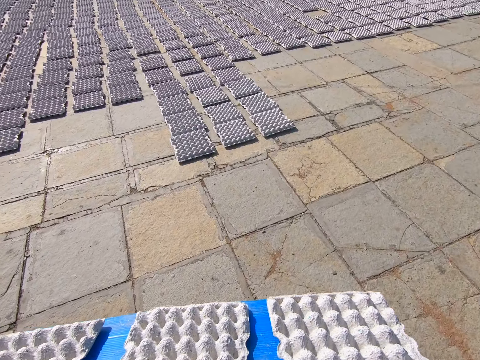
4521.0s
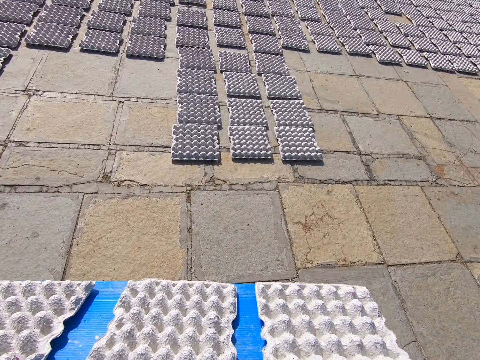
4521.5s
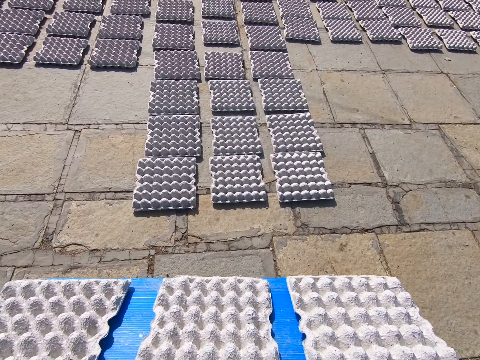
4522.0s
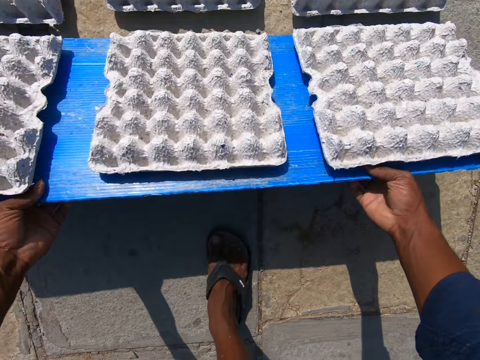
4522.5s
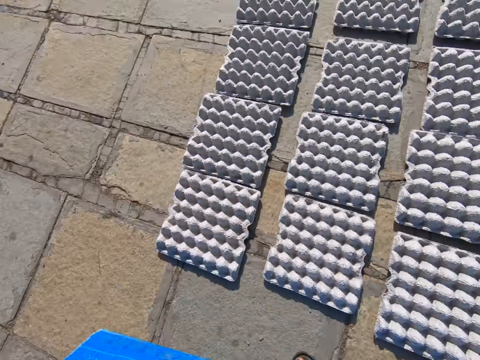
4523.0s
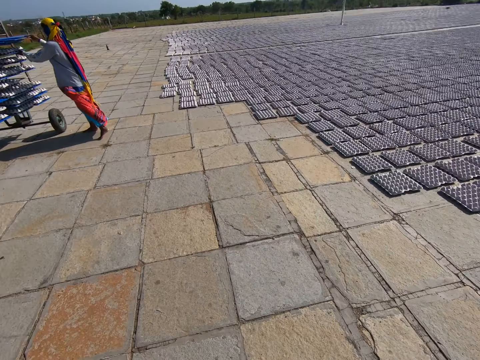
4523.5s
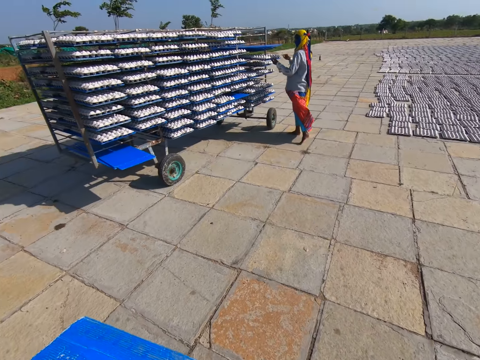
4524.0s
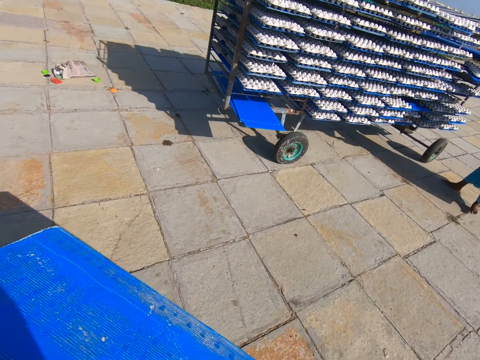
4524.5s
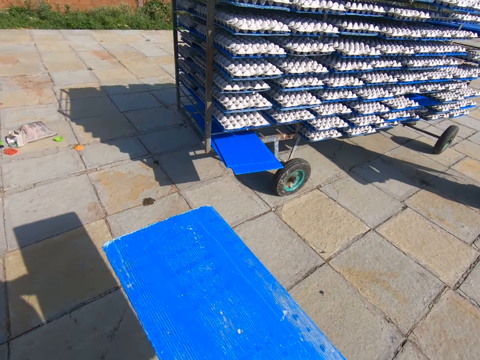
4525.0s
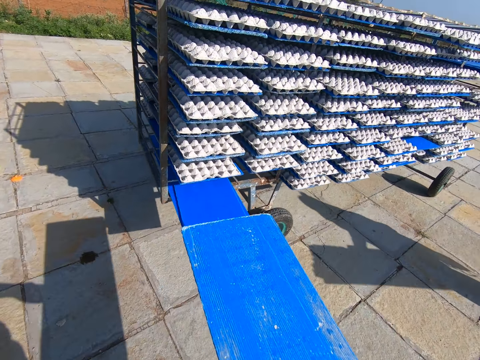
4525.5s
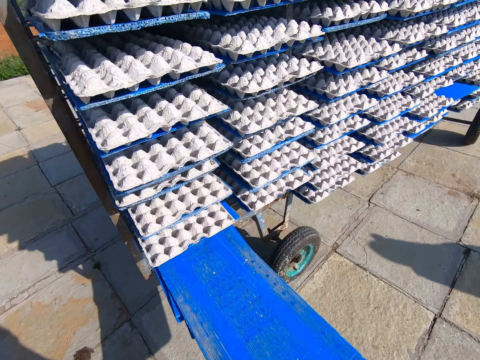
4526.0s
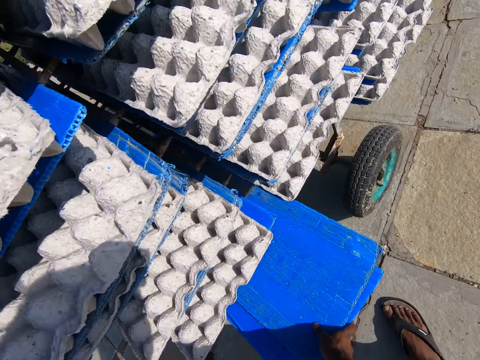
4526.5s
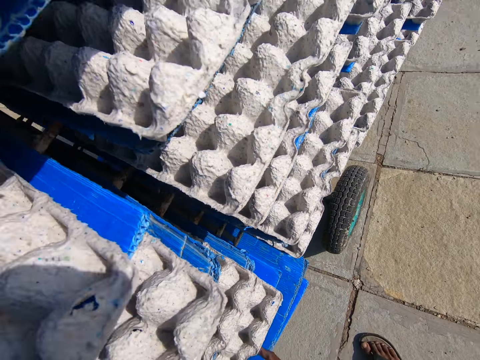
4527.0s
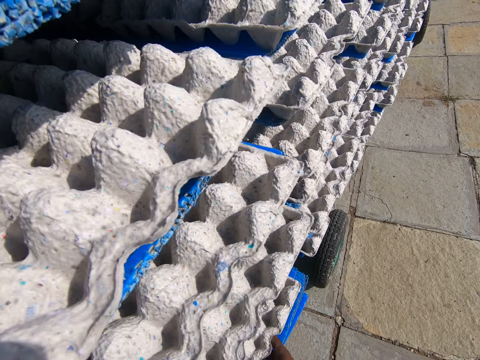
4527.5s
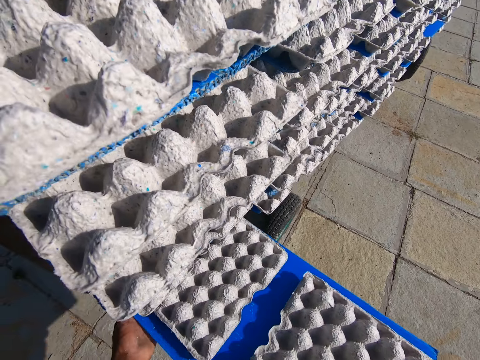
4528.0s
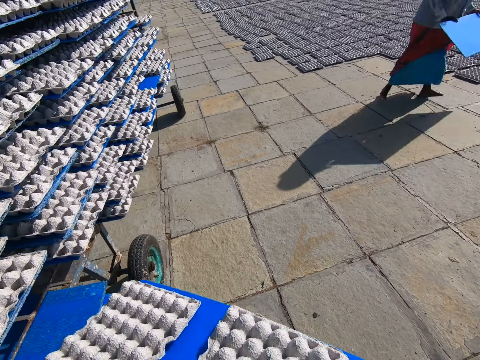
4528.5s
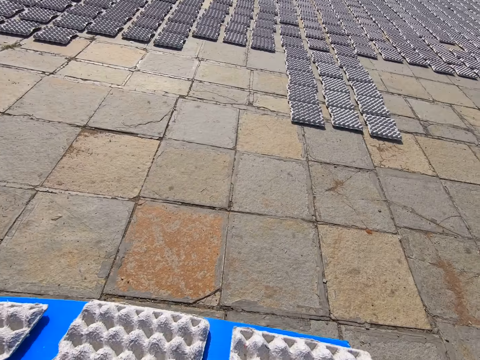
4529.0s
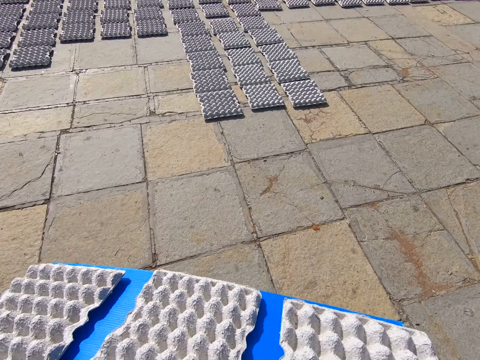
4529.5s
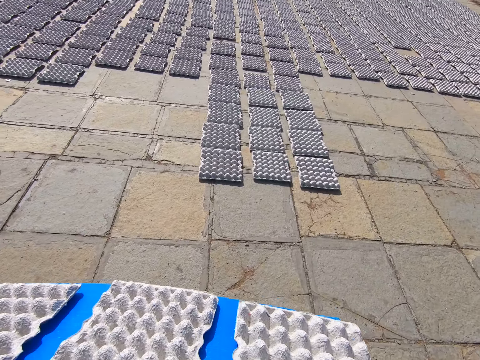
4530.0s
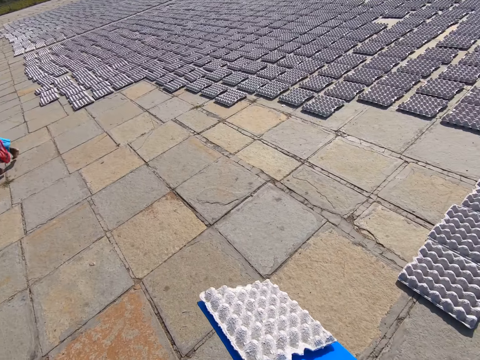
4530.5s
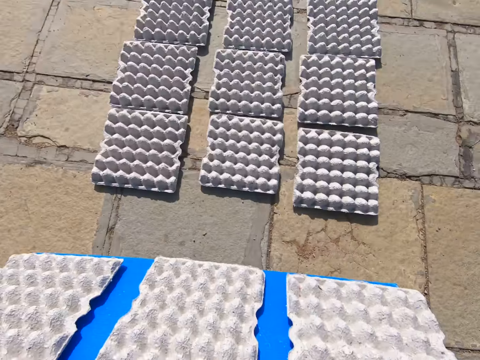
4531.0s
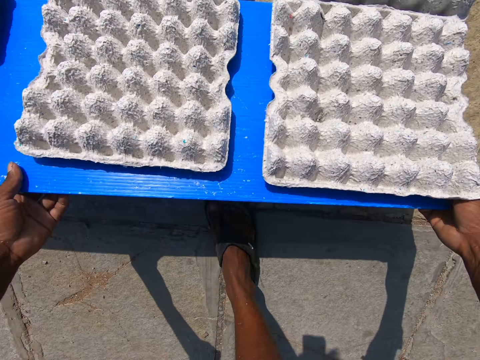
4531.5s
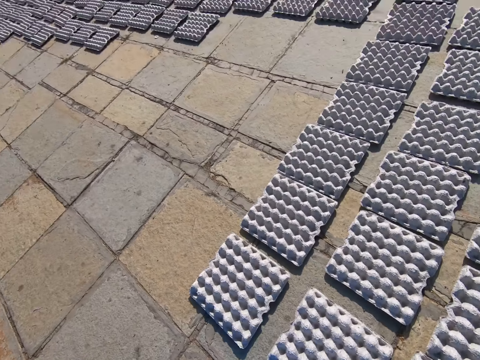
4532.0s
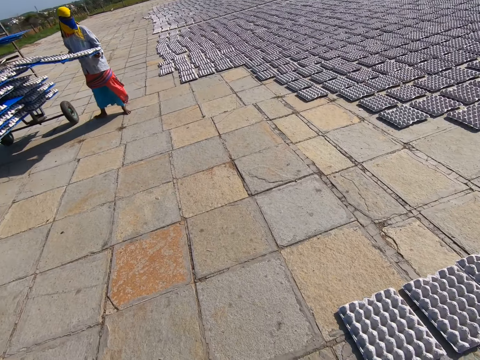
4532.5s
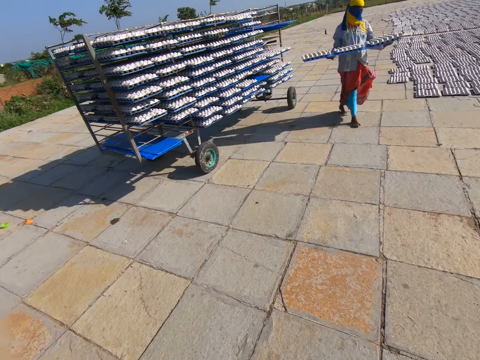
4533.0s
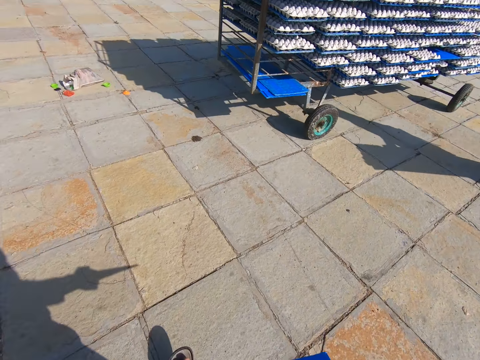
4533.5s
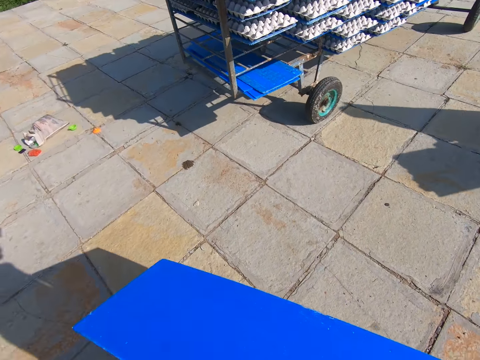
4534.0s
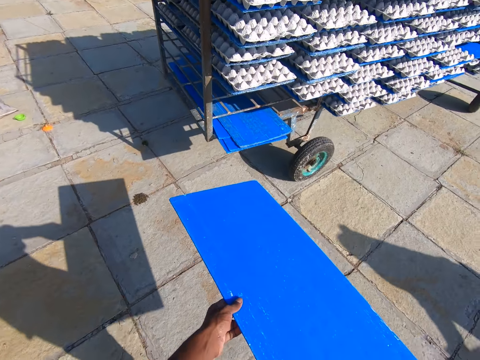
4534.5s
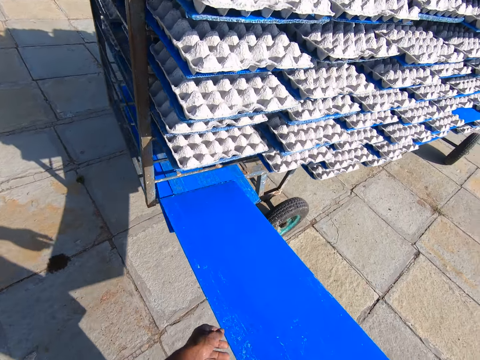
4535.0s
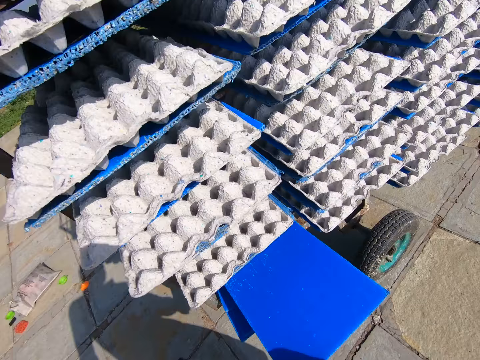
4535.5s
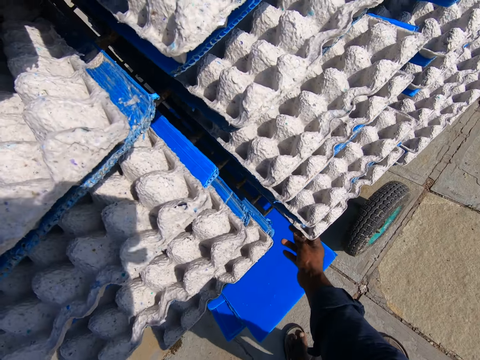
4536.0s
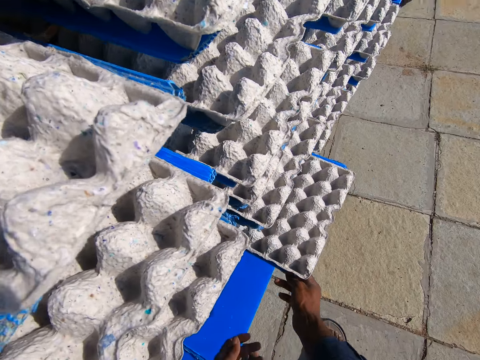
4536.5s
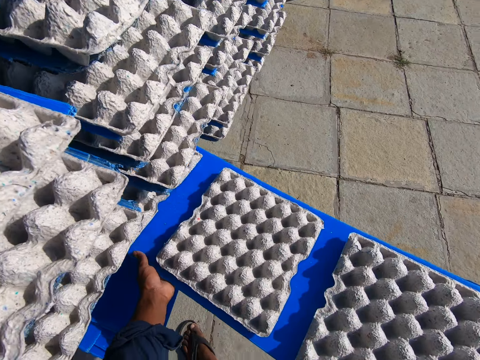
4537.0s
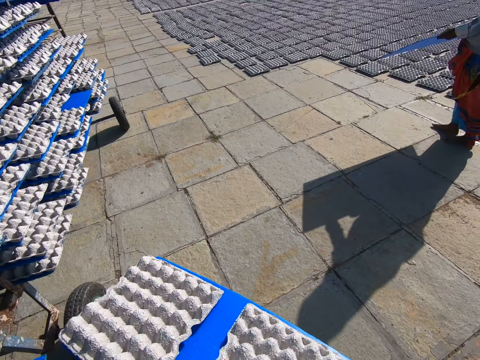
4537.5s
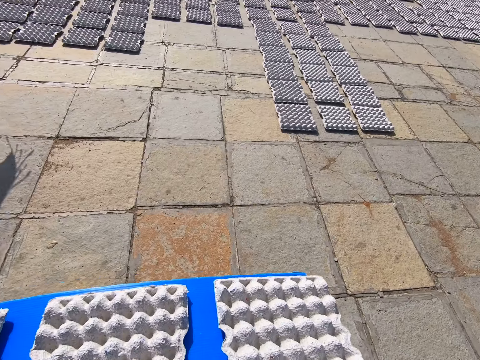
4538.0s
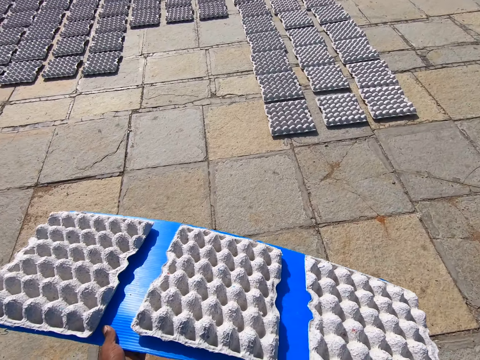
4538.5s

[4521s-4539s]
The camera wearer drops the crates on the tray in his hands on the floor. Someone puts the egg trays down. A woman picks a tray on the rack with her hands. The camera wearer drops the tray in his hands into the rack. He takes out a tray from the rack with his hands. He carries some egg trays. He drops the crates on the tray in his hands on the floor. Someone puts the egg trays down. The woman picks a tray on the rack with her hands. The camera wearer drops the tray in his hands into the rack. He carries some egg trays. He takes out a tray from the rack with his hands.

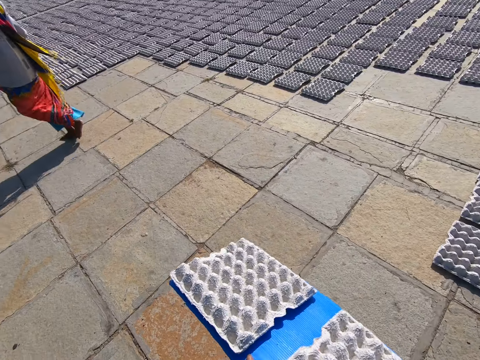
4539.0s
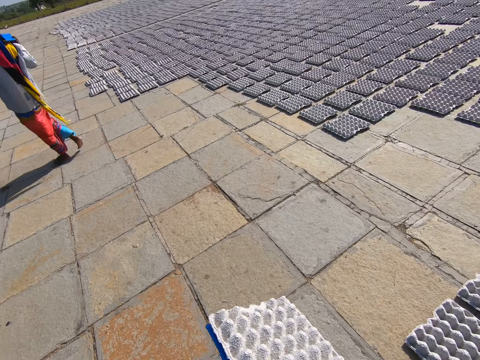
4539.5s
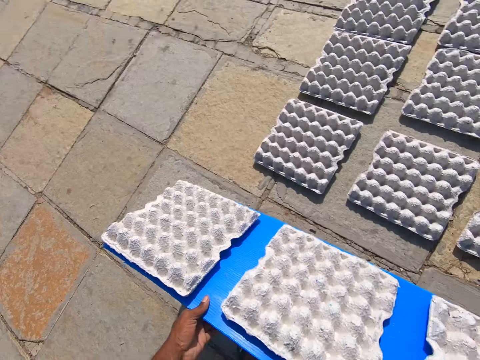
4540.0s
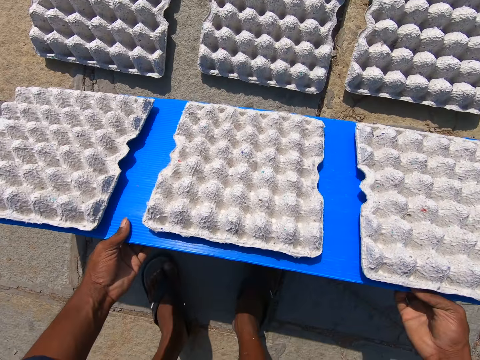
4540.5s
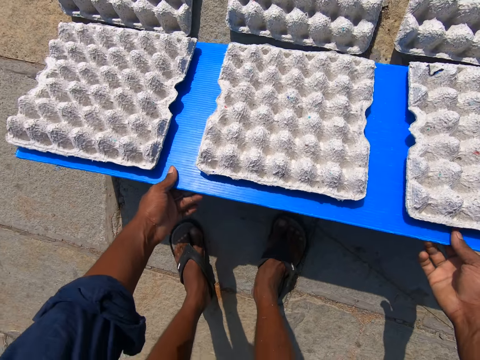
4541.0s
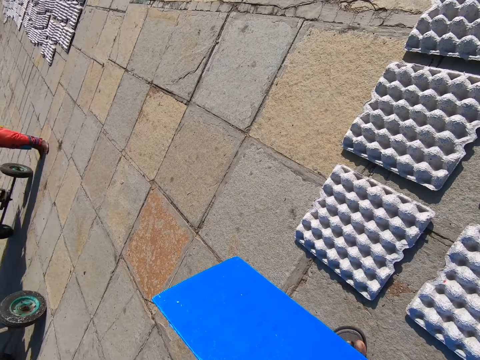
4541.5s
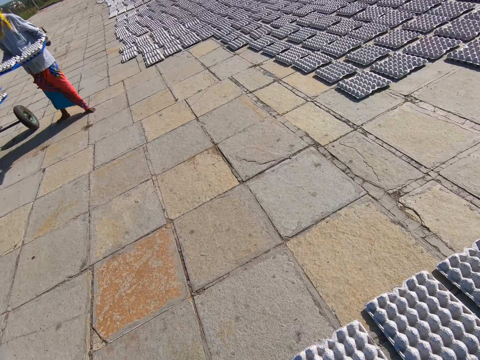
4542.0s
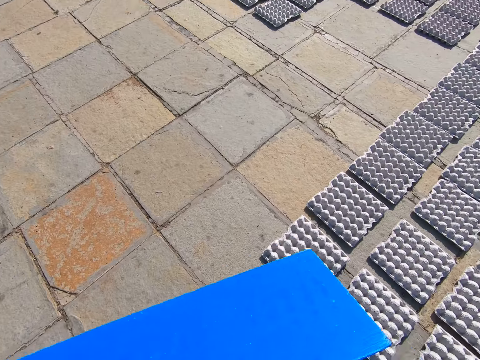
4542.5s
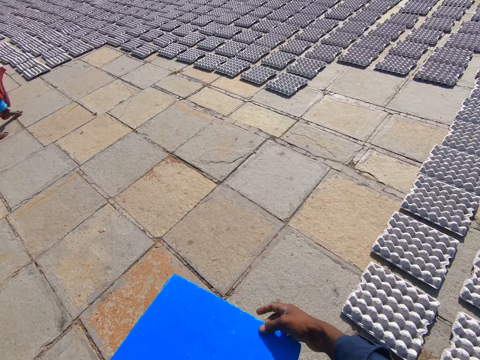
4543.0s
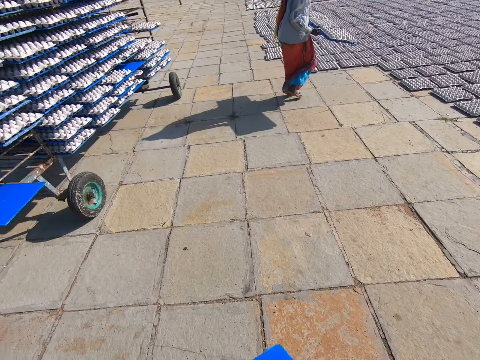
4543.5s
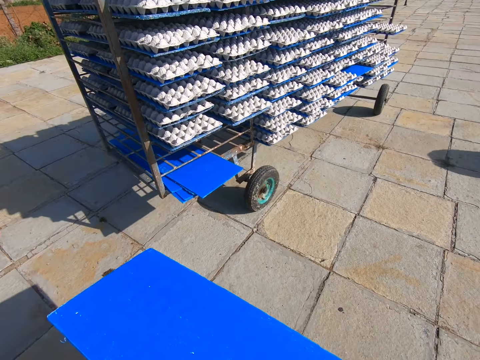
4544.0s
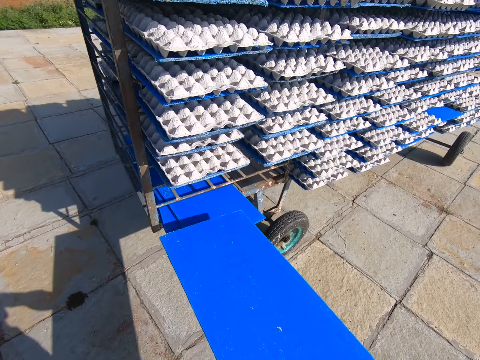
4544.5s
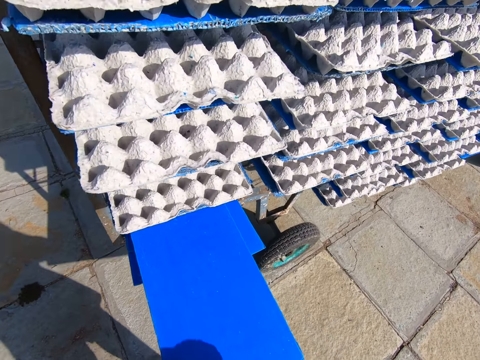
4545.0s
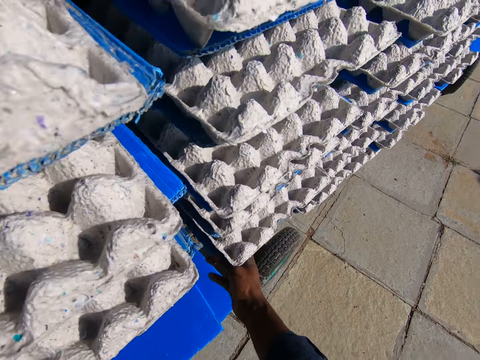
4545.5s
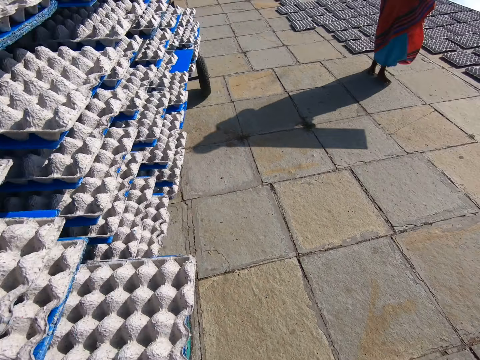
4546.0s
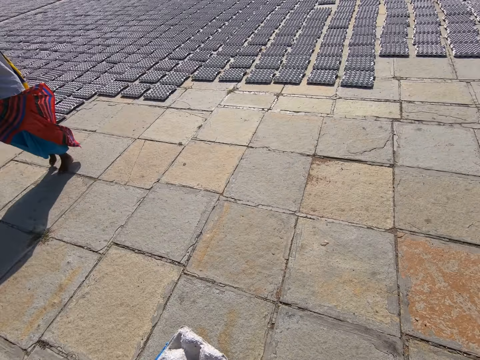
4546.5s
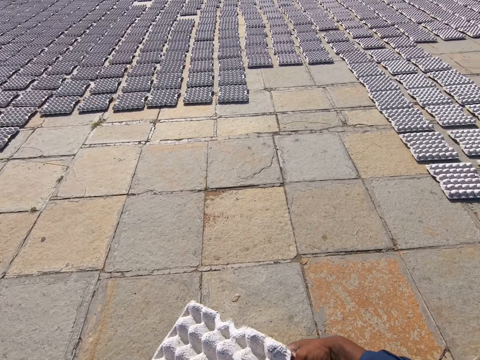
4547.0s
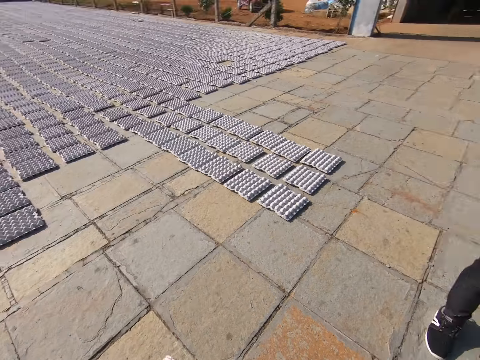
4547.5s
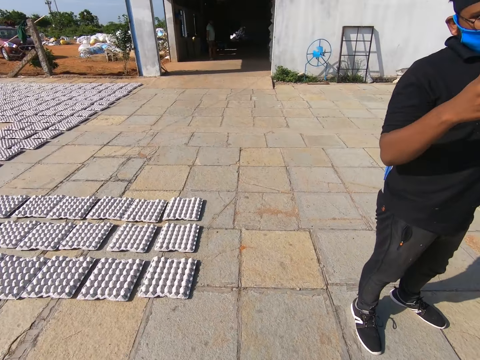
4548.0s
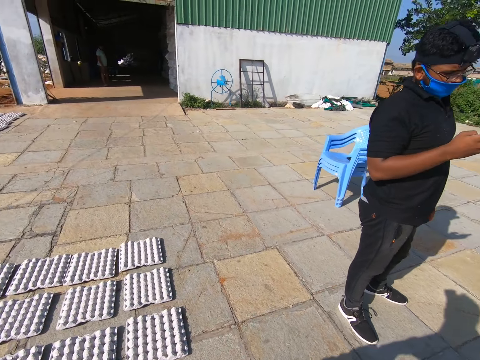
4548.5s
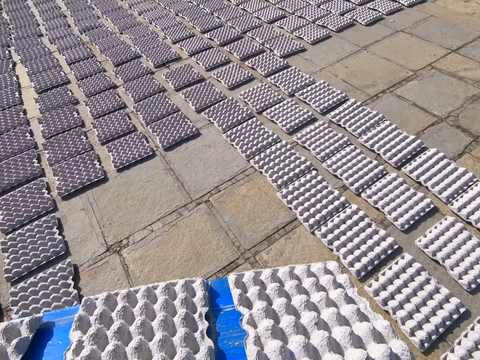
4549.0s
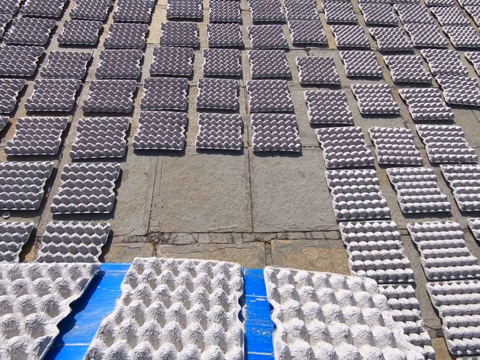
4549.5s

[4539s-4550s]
Someone puts the egg trays down. The camera wearer drops the crates on the tray in his hands on the floor. A woman picks a tray on the rack with her hands. The camera wearer drops the tray in his hands into the rack. He takes out a tray from the rack with his hands. He carries some egg trays.
